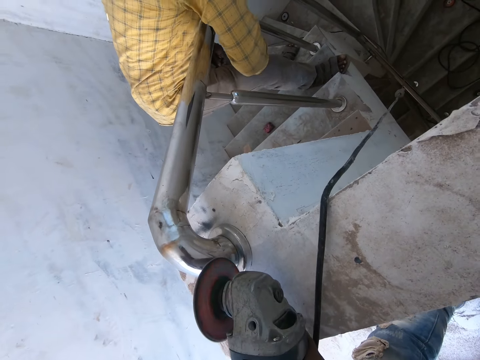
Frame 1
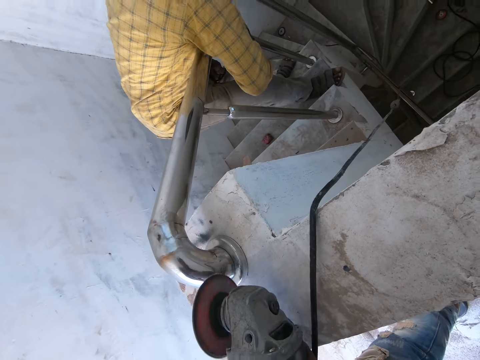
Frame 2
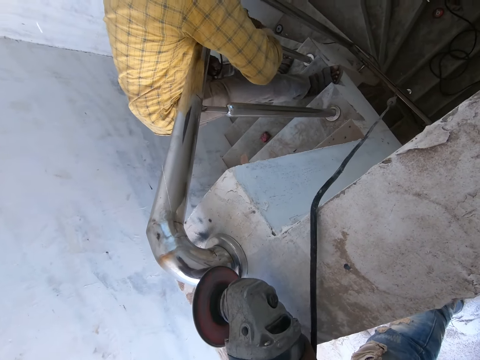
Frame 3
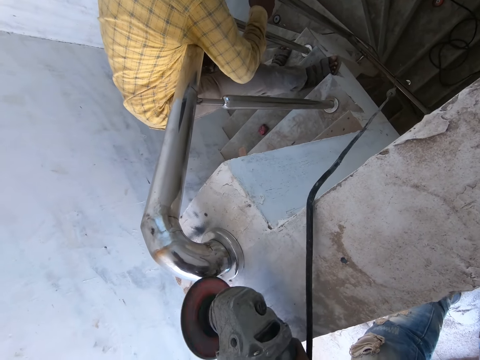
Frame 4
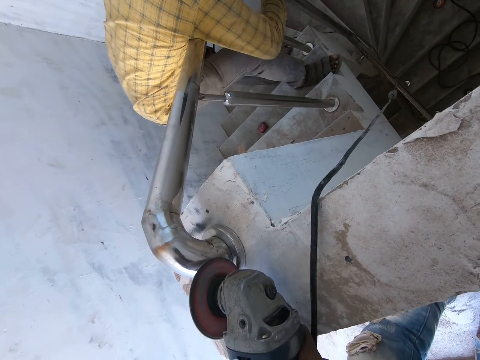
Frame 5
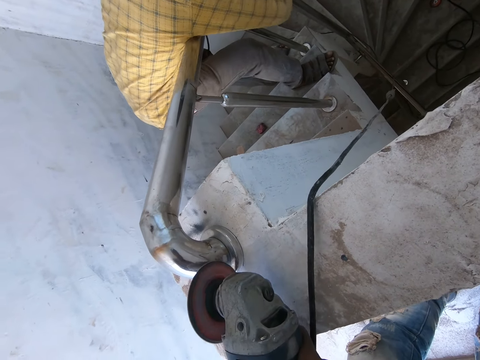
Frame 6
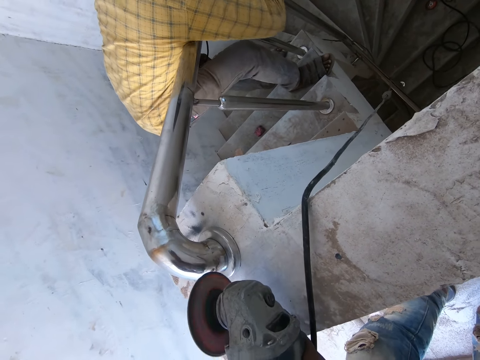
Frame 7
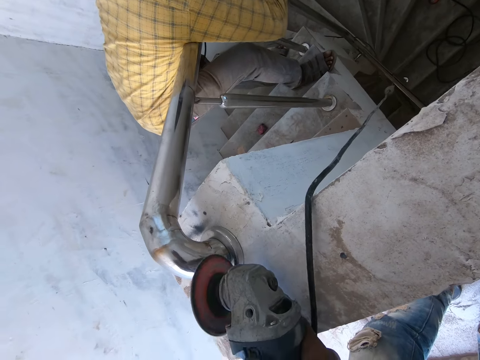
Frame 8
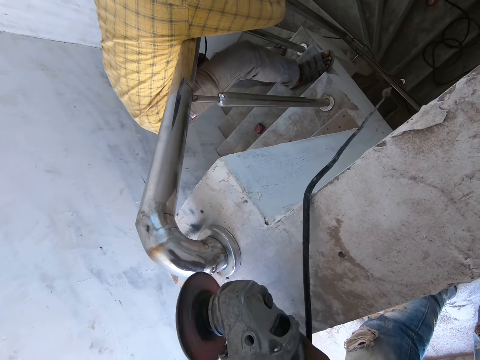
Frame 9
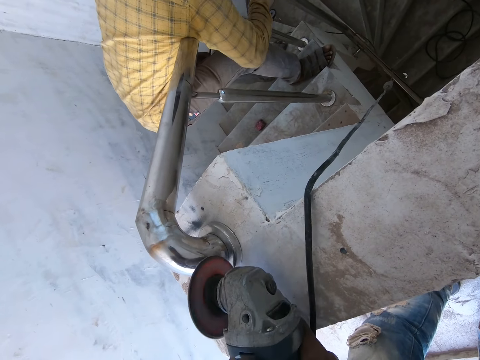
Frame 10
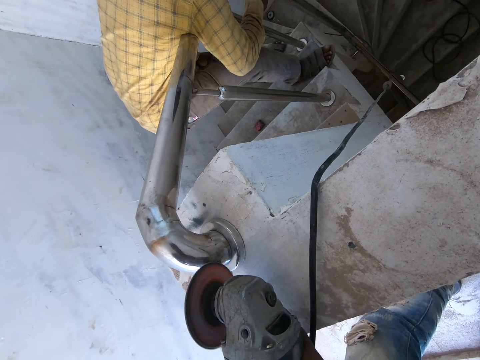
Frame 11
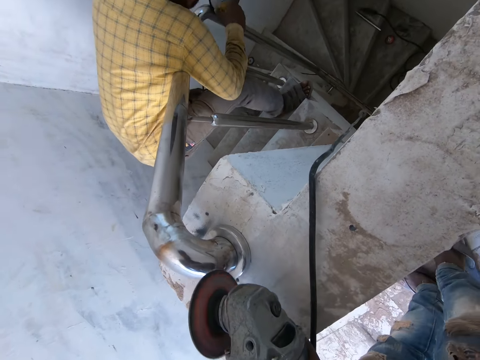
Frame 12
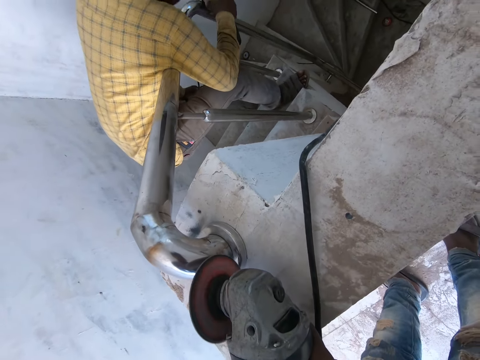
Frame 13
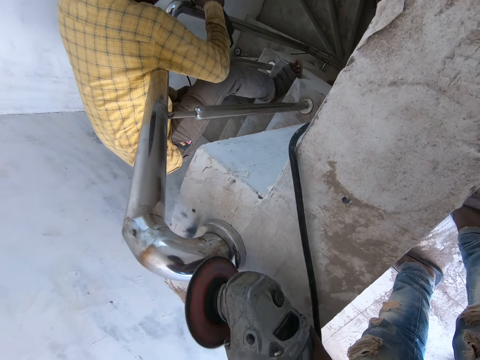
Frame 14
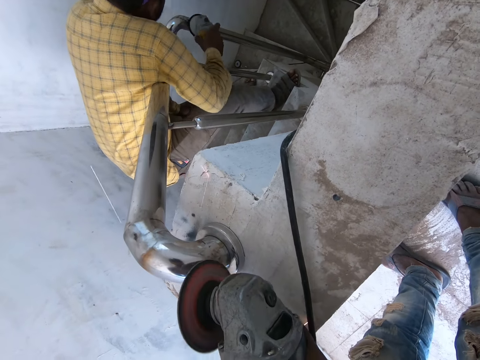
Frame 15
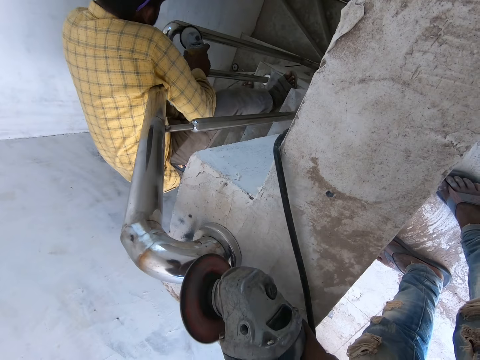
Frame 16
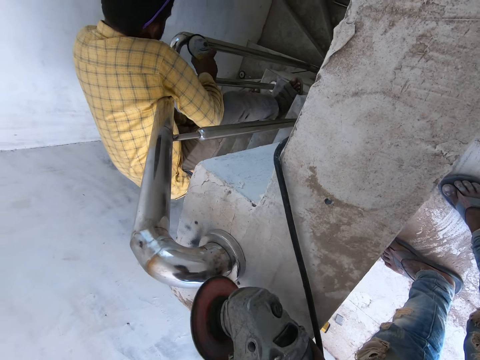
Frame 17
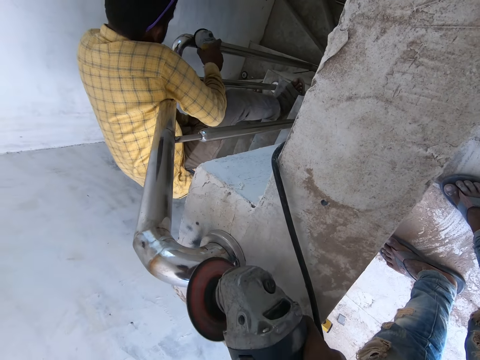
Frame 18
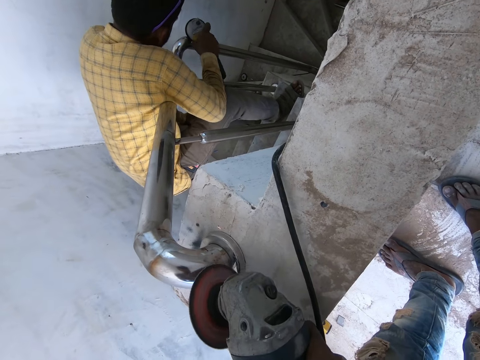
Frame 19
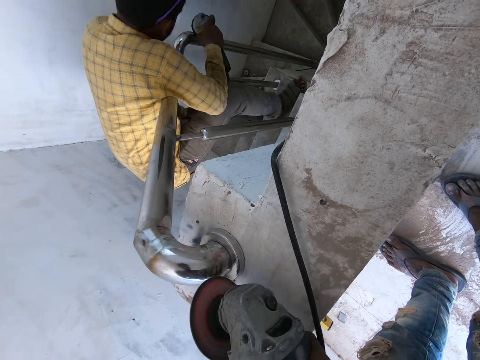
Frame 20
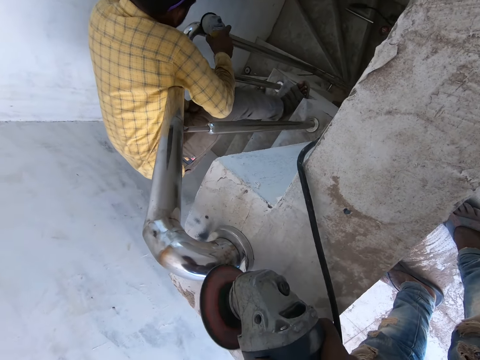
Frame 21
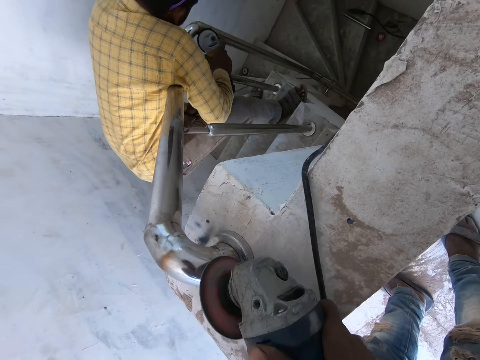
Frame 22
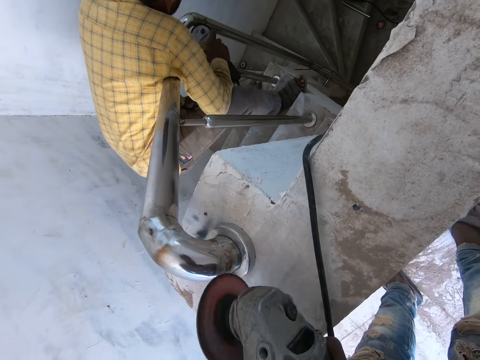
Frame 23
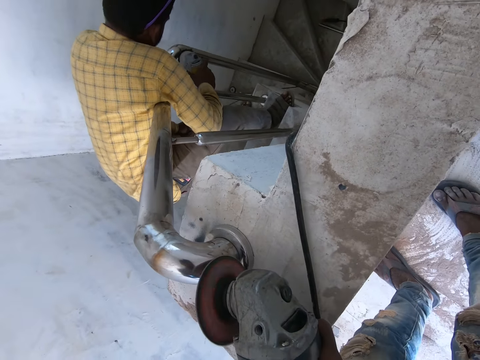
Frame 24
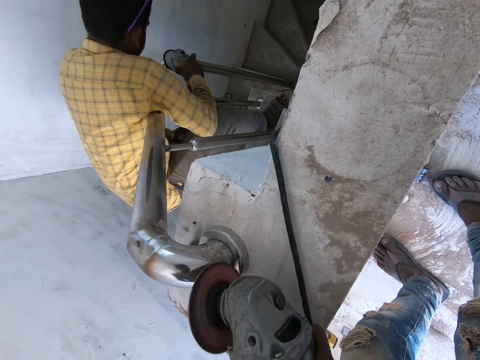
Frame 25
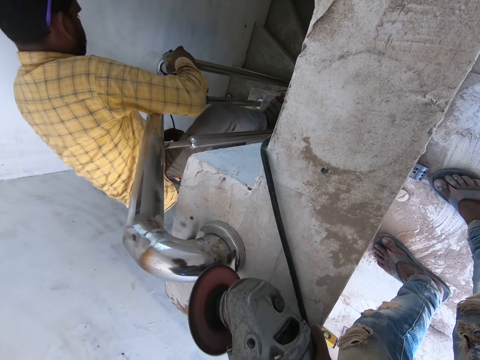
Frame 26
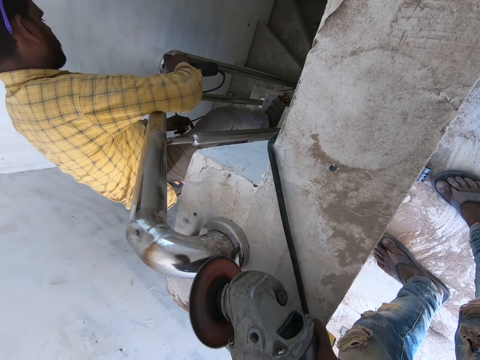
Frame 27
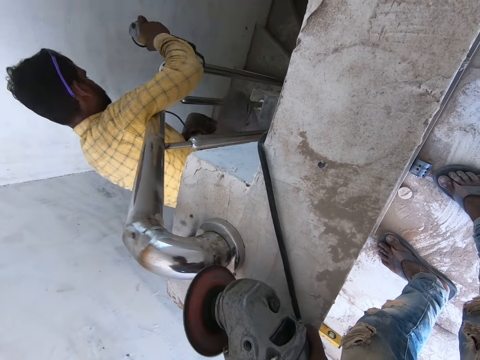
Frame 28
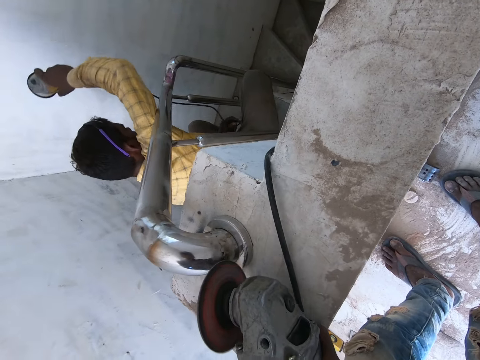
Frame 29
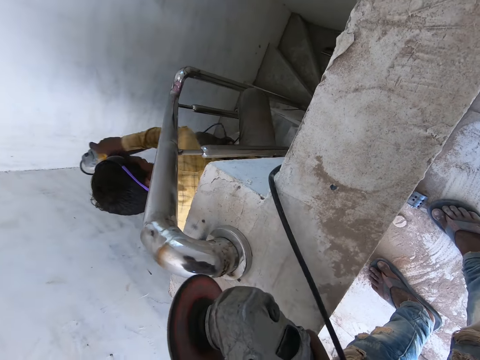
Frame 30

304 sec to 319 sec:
The camera wearer grinds the handrail with a grinder. Someone grinds the baluster.

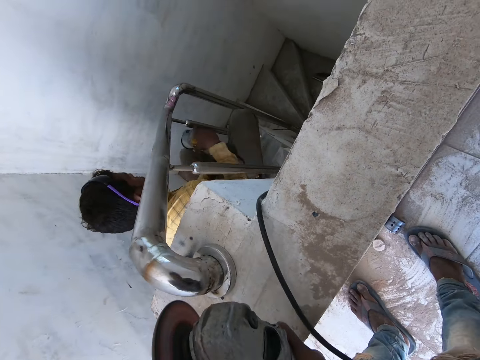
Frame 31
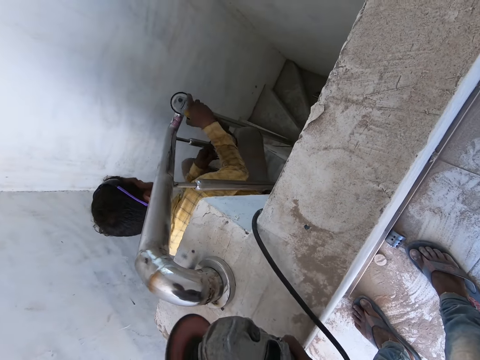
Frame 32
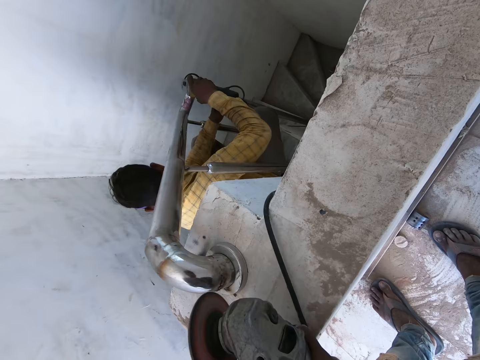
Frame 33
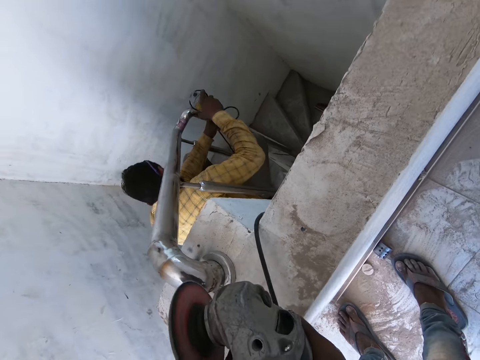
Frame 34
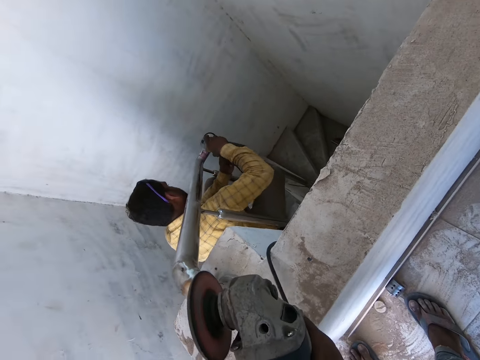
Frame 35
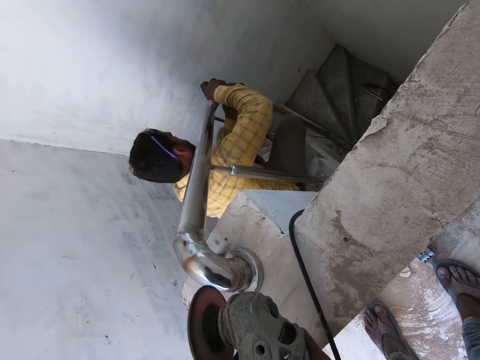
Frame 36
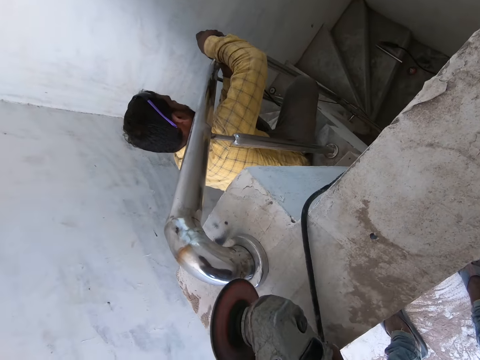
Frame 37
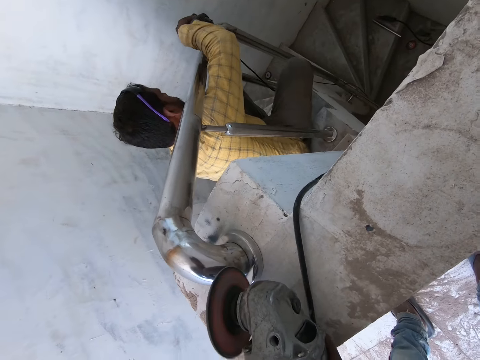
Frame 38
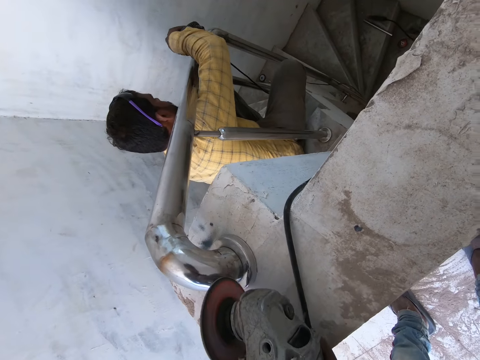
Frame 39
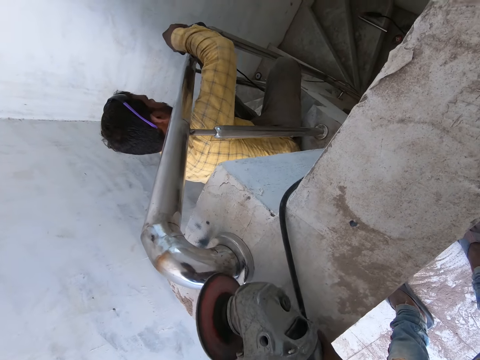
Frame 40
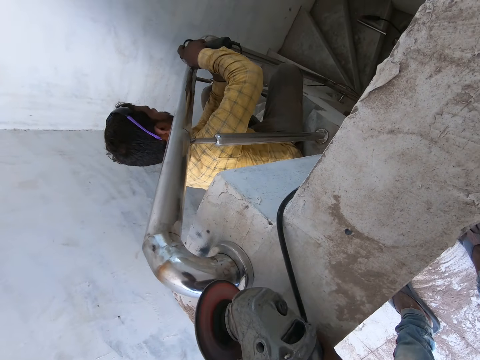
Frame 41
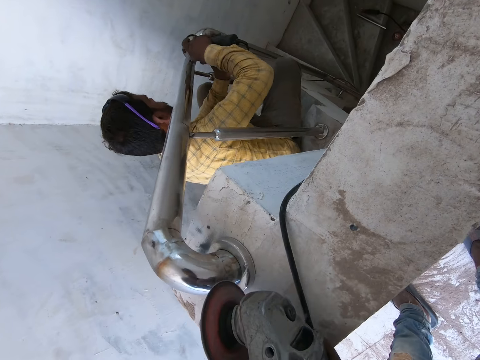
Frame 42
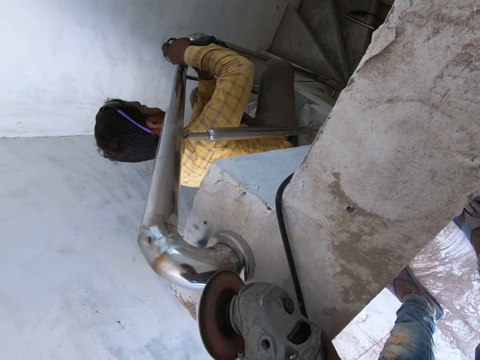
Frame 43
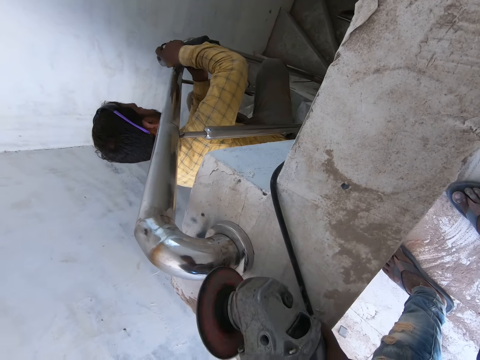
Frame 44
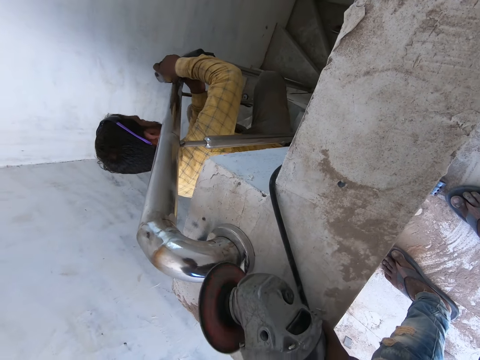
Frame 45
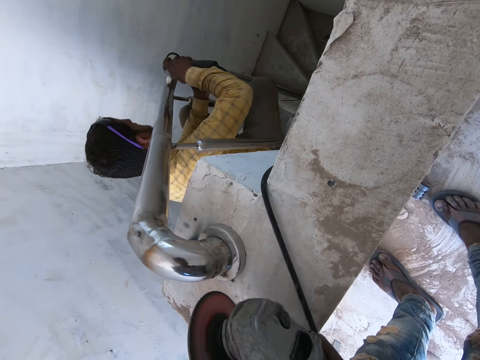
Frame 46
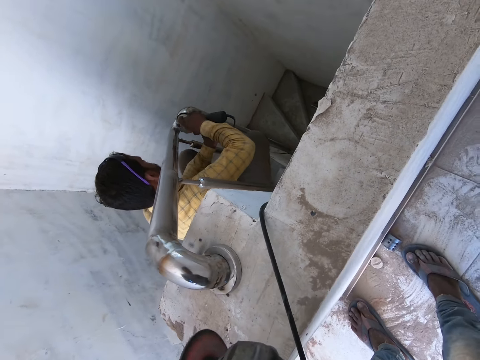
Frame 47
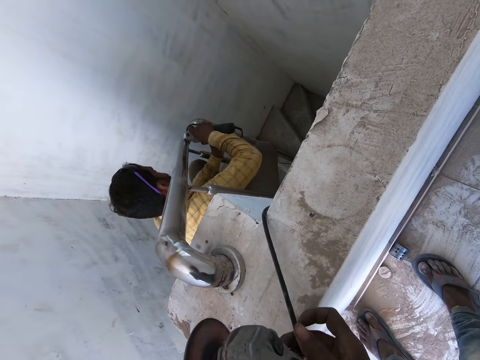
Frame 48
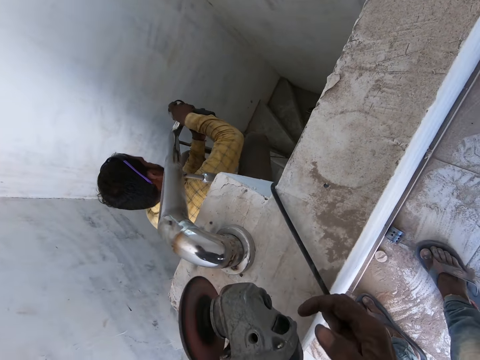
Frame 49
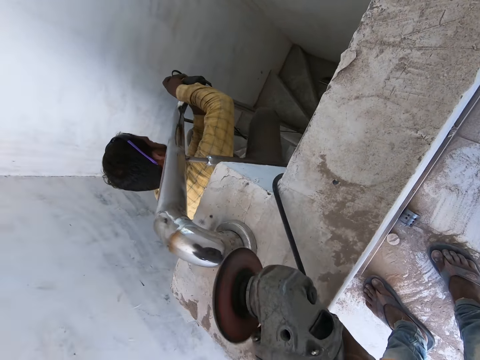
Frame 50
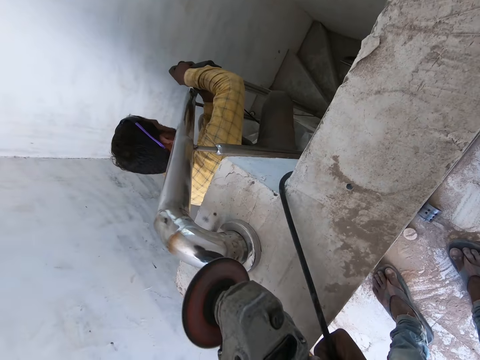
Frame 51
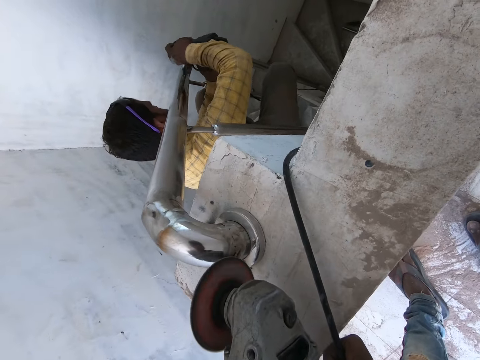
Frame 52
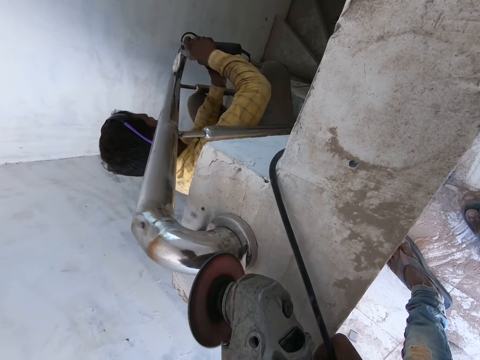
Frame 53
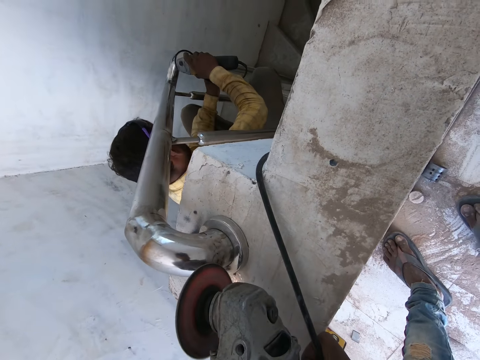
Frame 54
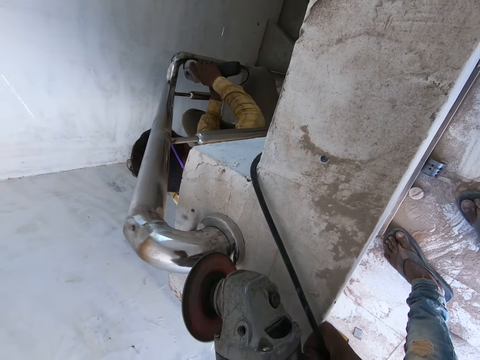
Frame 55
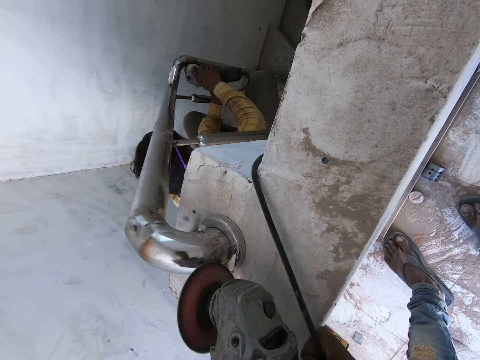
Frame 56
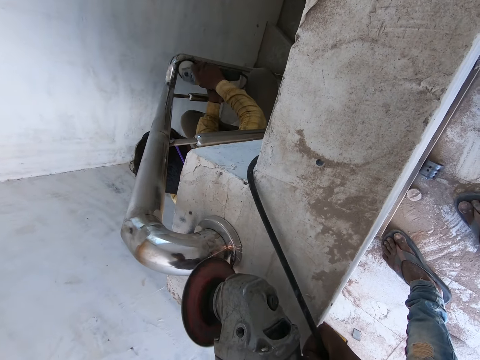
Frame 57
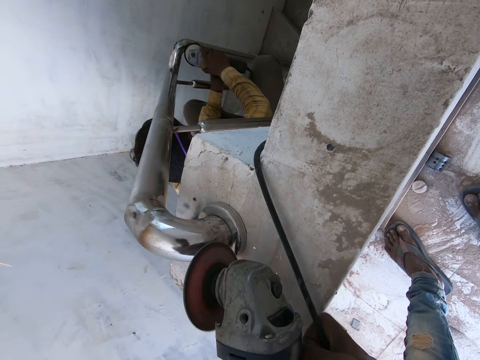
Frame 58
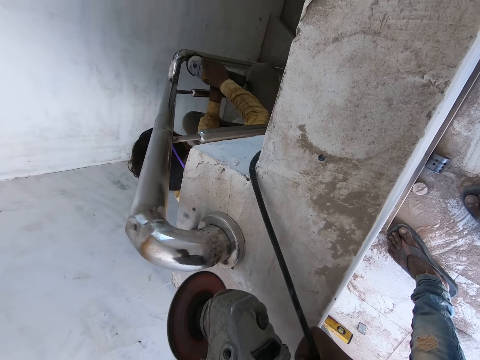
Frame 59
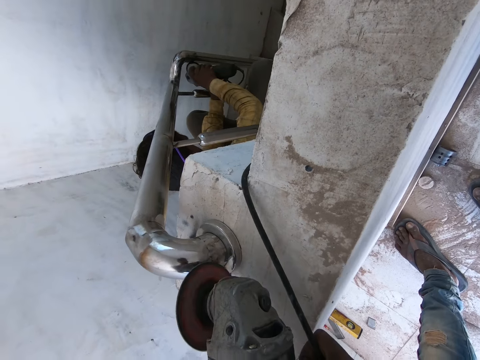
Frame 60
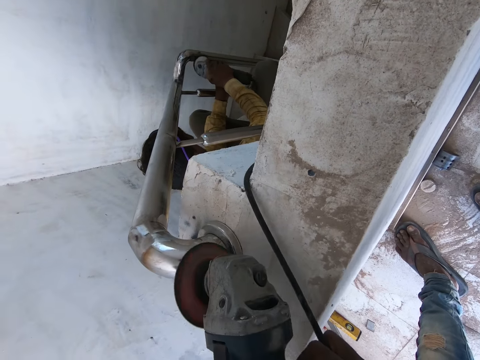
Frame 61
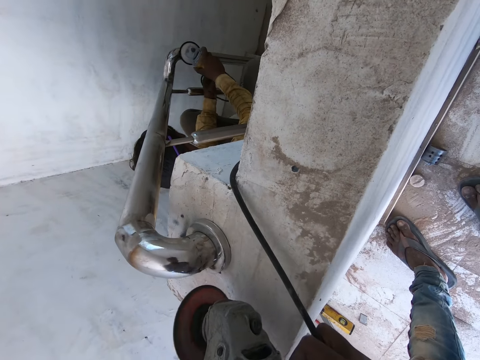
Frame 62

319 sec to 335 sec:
Someone grinds the baluster. The camera wearer grinds the handrail with a grinder.
